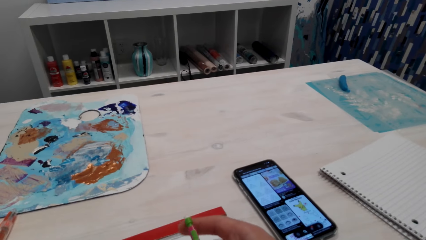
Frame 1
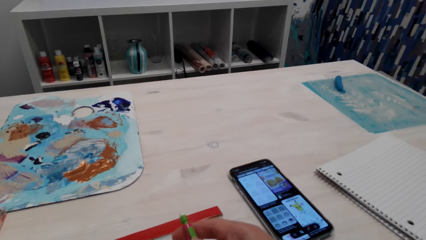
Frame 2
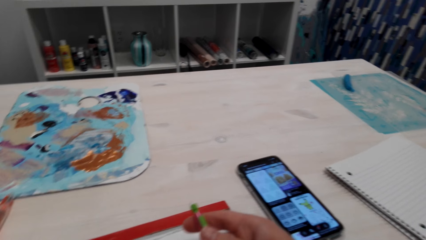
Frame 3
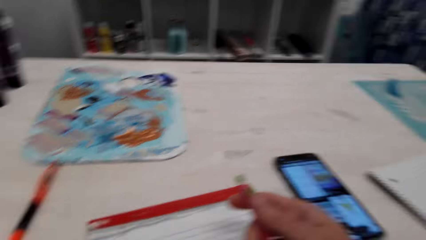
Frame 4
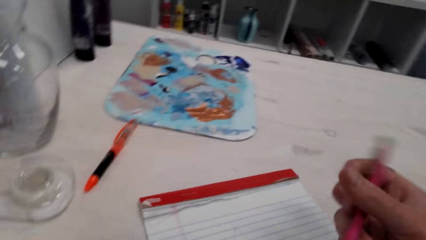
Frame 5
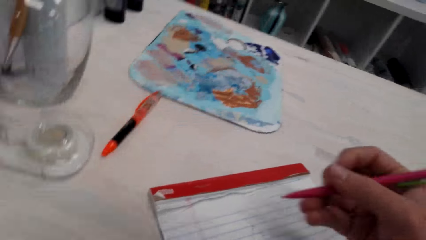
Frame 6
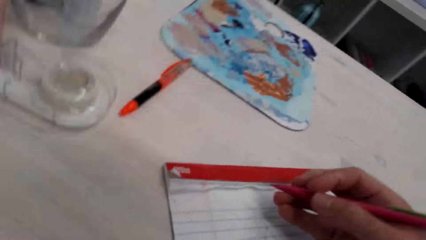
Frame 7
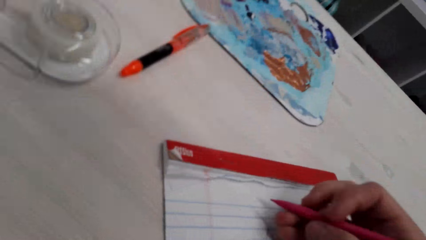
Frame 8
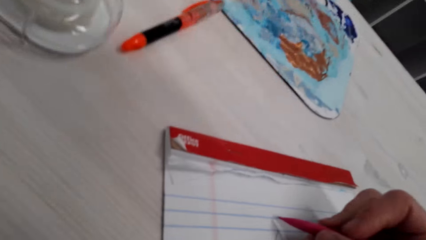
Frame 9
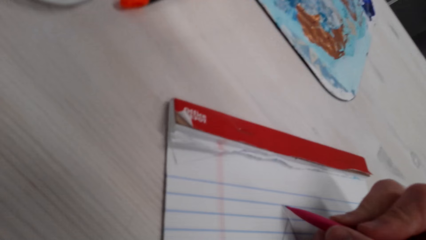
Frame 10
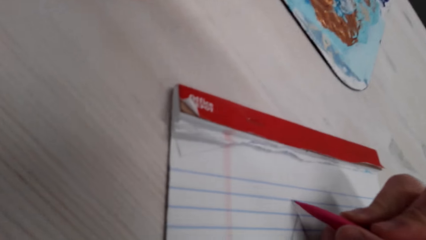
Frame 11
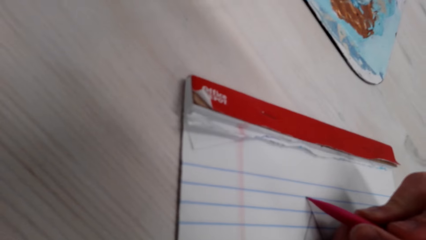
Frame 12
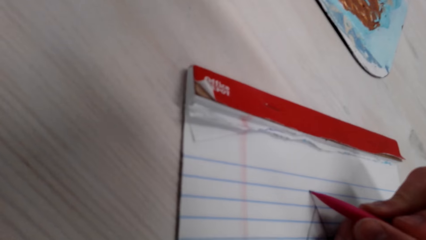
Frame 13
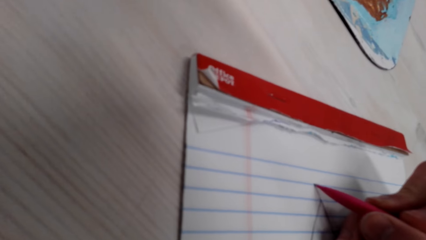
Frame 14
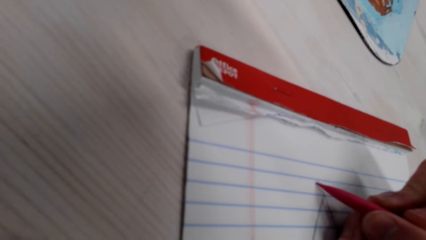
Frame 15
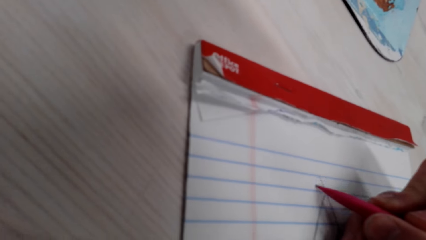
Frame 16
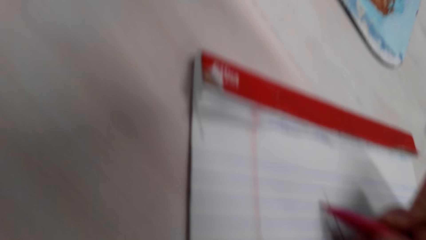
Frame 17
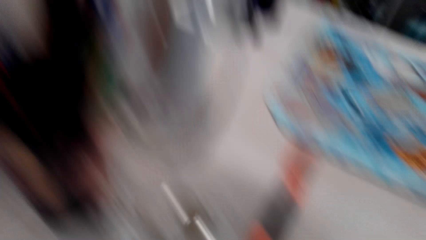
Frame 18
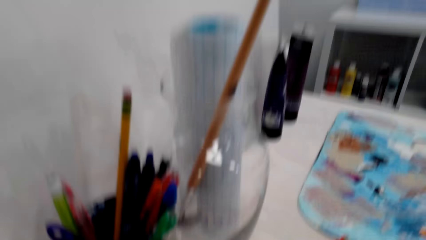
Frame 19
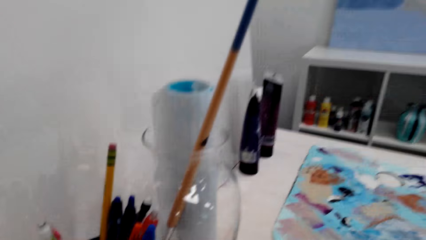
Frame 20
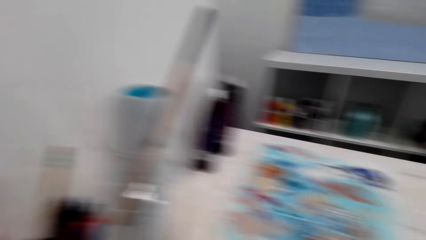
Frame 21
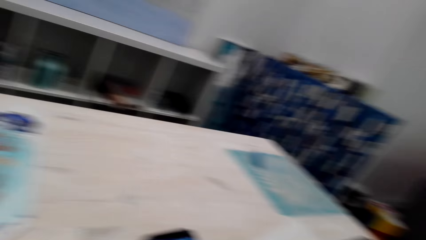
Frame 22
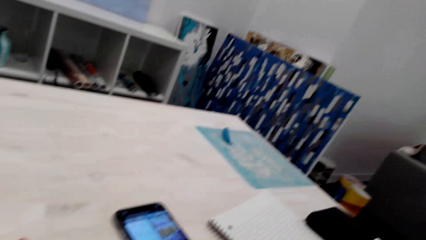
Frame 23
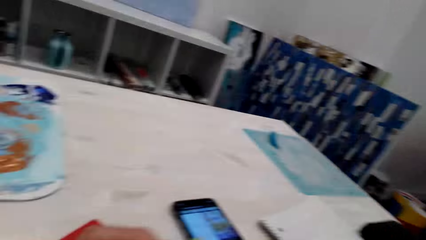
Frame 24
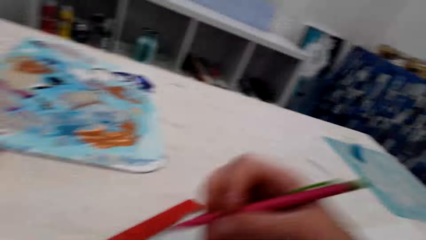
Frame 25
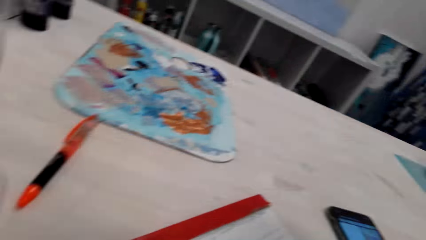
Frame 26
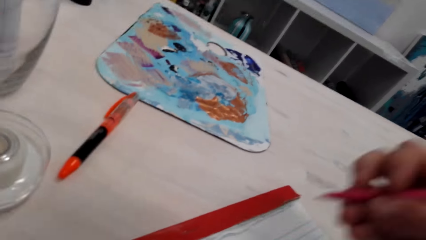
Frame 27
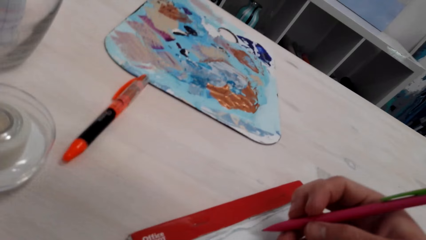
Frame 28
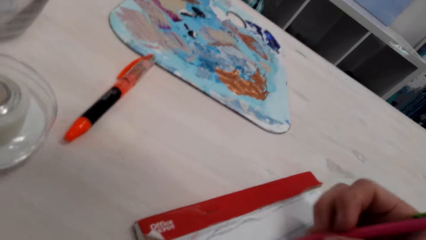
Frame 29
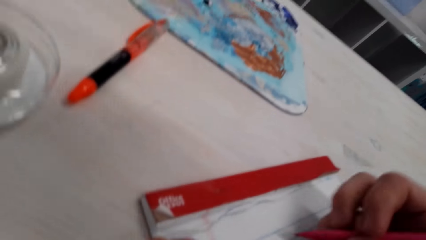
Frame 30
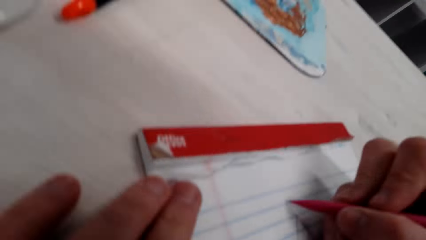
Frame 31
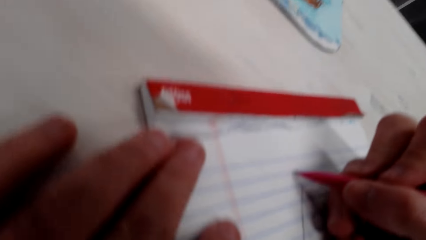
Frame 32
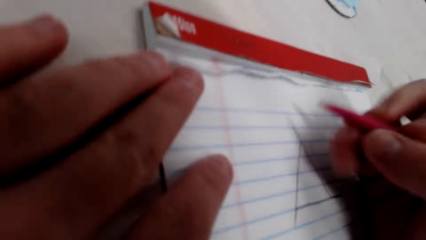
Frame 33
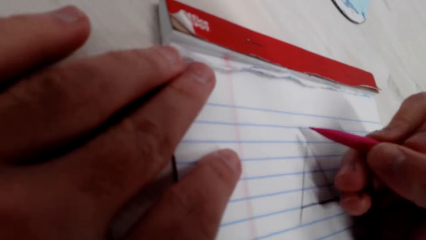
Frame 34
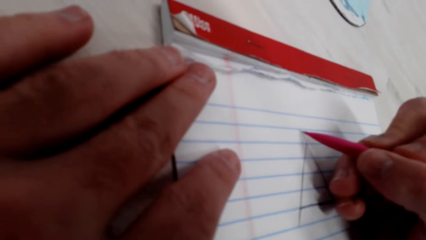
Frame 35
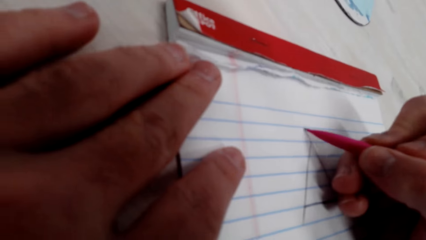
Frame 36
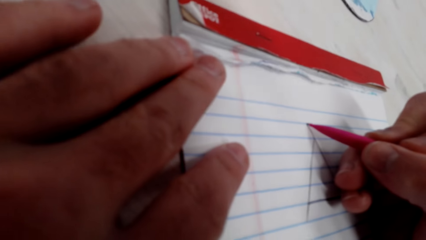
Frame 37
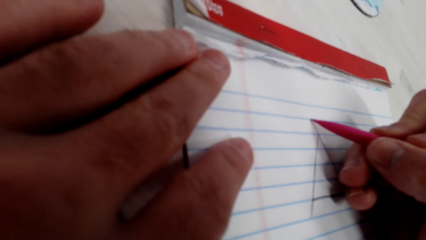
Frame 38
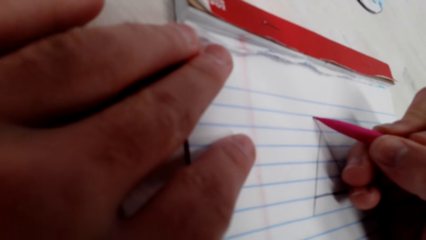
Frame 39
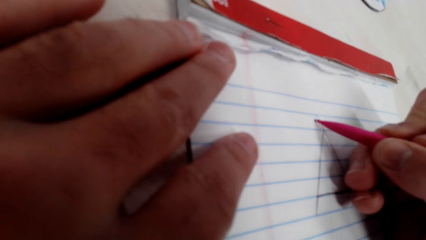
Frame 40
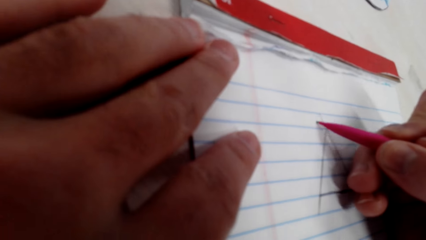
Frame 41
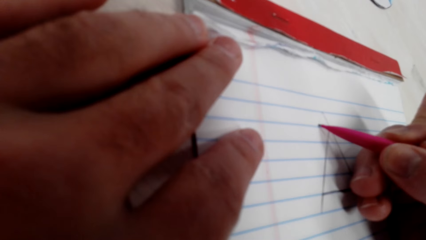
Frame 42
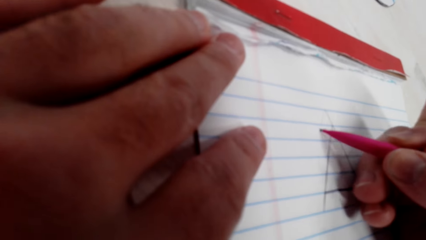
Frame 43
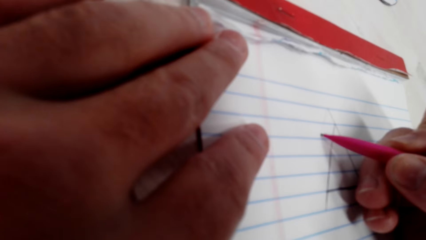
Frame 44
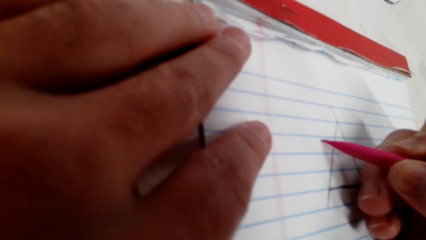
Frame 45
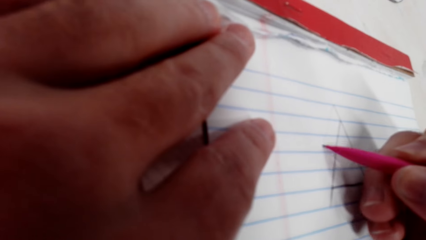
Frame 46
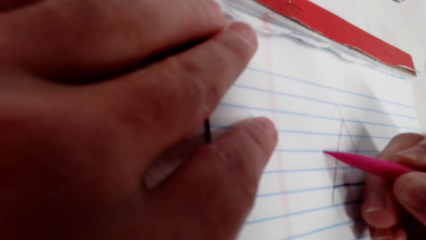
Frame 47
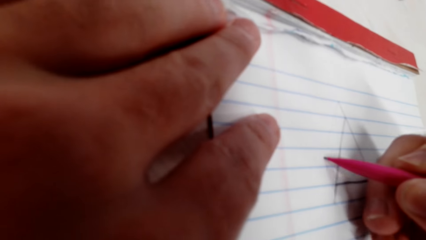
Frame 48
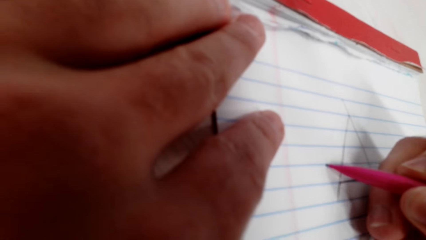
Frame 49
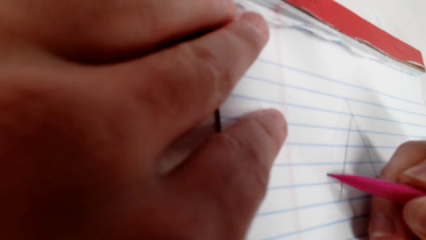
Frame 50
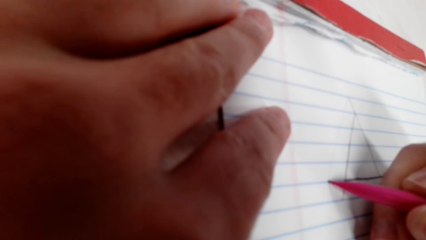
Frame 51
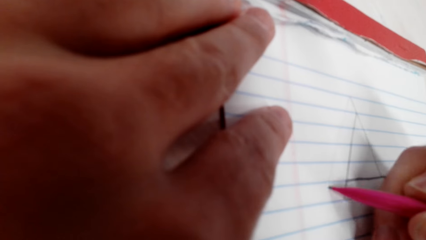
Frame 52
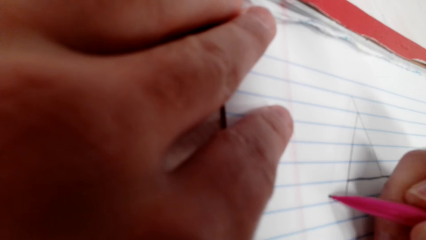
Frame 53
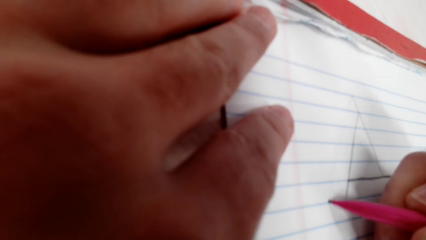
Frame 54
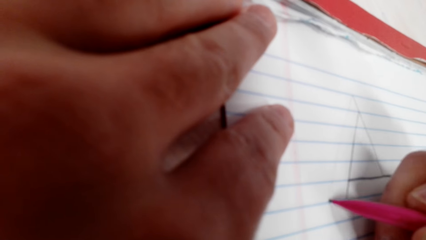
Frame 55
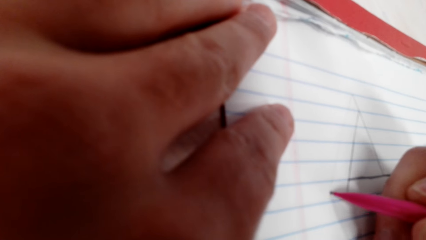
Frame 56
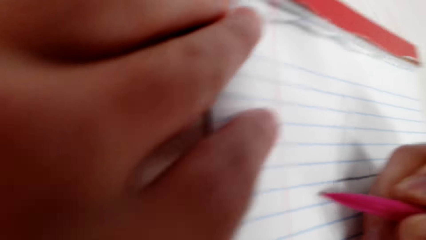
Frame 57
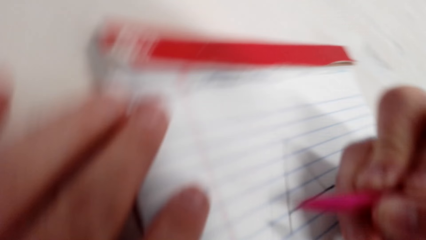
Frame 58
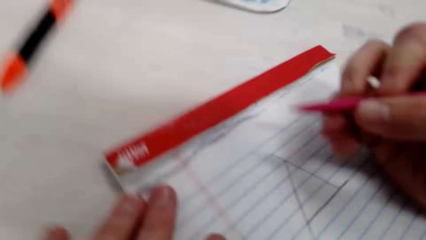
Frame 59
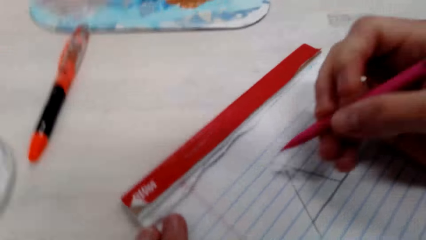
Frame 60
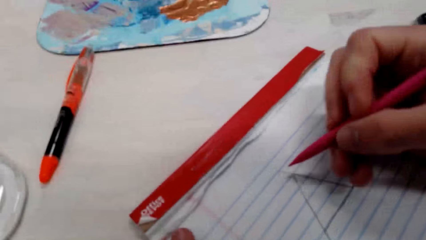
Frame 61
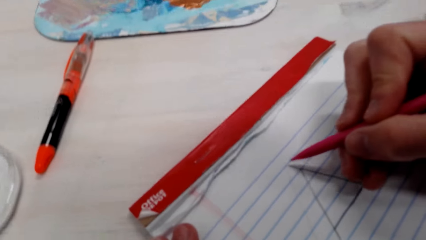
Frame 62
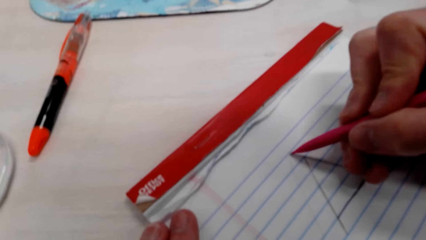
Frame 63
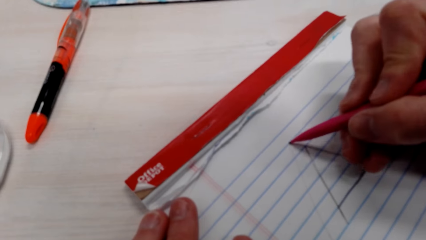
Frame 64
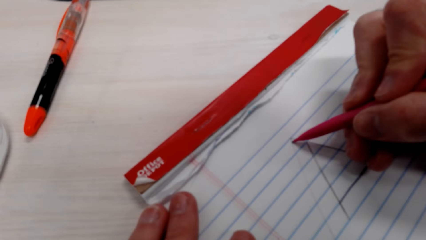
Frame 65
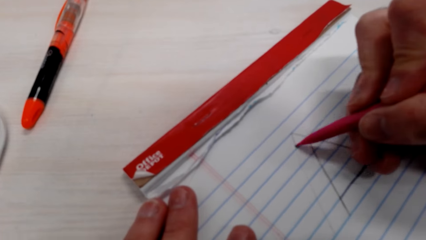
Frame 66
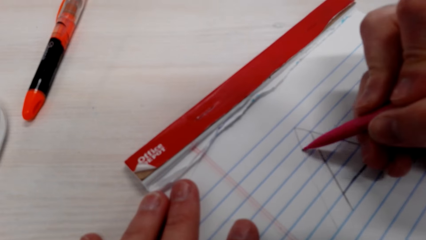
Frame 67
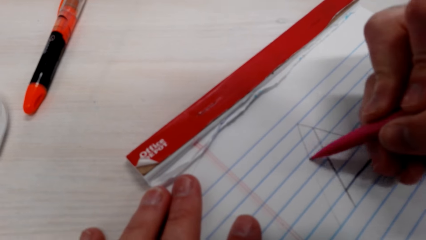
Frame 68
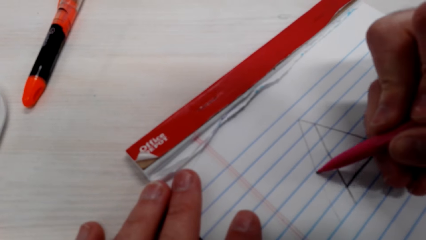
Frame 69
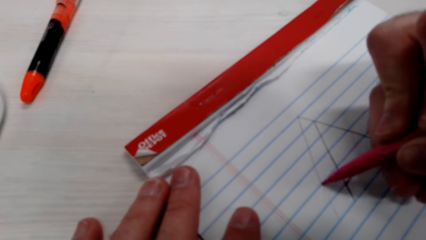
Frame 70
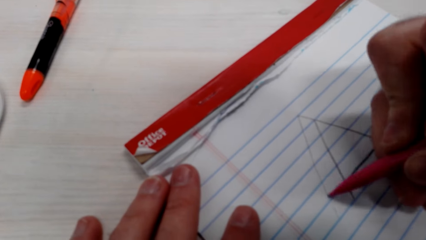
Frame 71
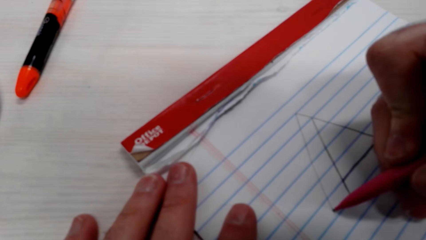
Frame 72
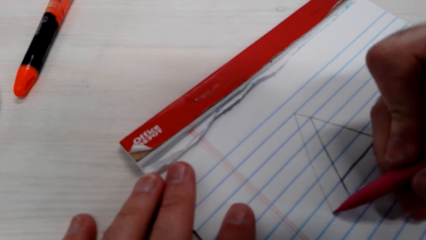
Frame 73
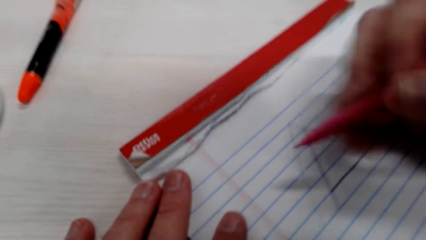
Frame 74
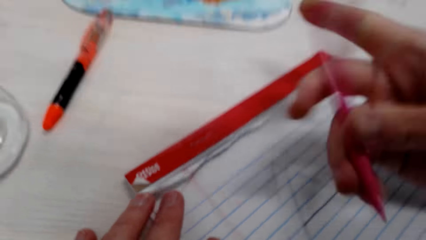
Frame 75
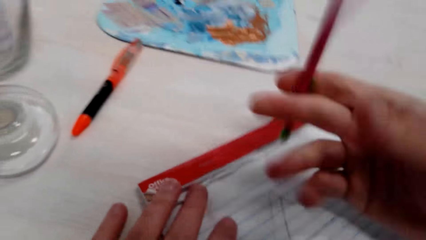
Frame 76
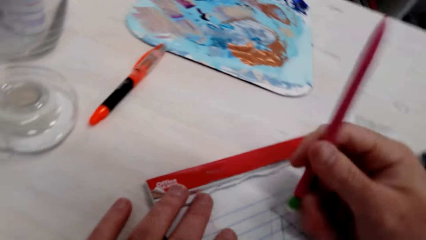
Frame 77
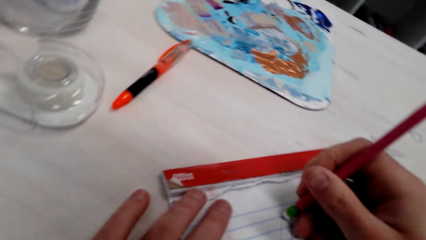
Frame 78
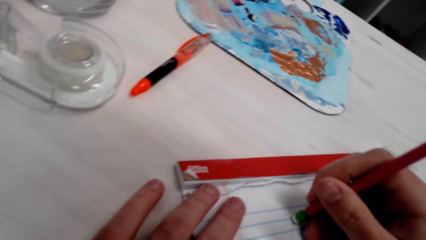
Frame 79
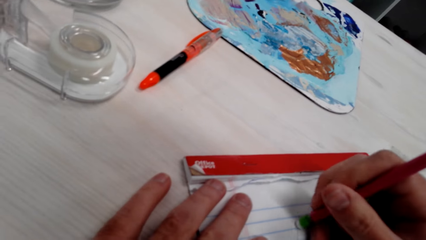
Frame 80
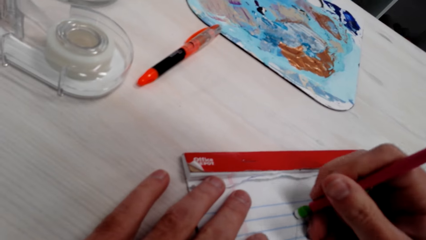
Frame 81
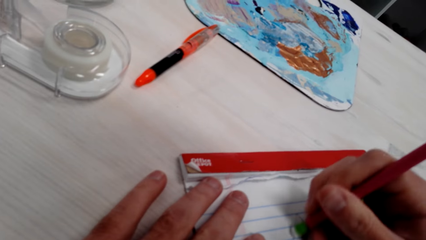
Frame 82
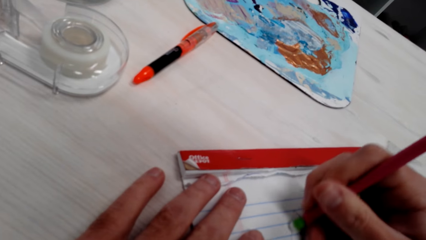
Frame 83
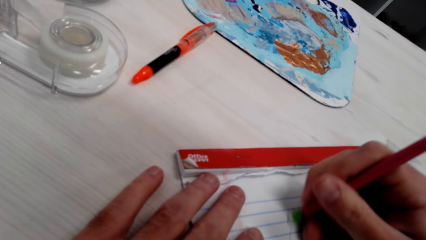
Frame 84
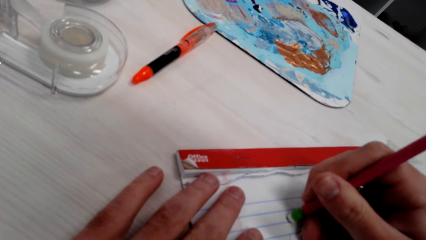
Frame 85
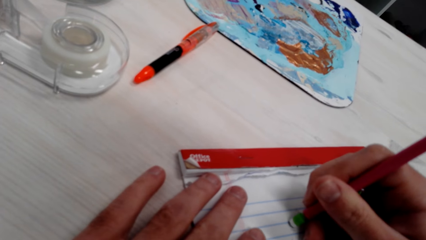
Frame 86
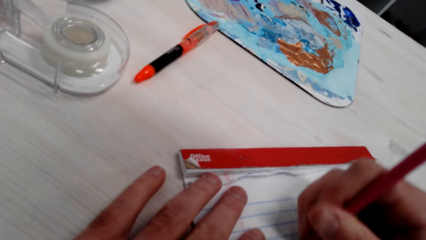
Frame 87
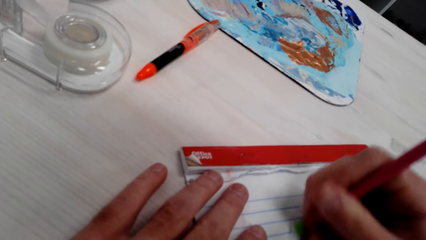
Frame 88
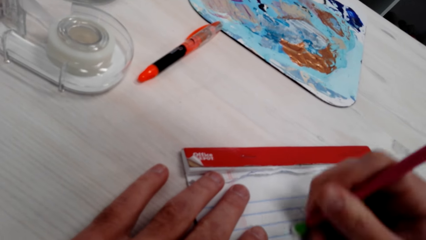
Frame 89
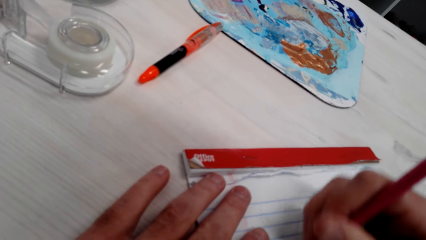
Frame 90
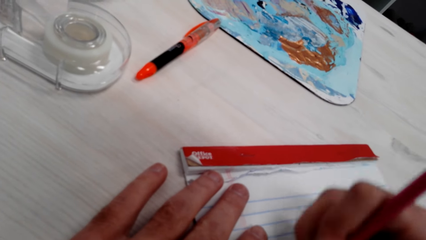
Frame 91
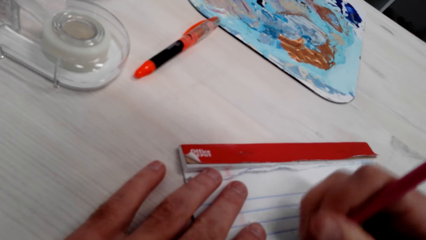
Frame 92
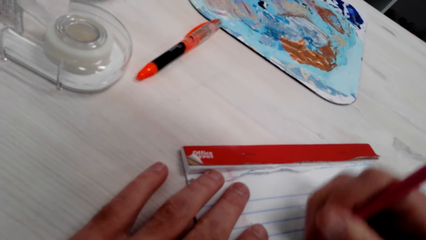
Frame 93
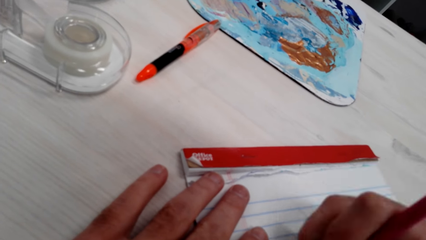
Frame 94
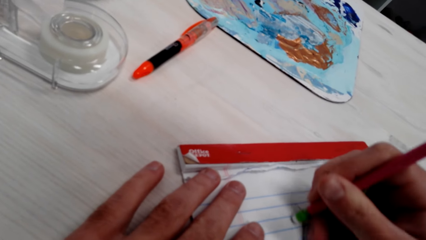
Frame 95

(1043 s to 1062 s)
The camera wearer draws on the piece of paper. They rub the drawing.
